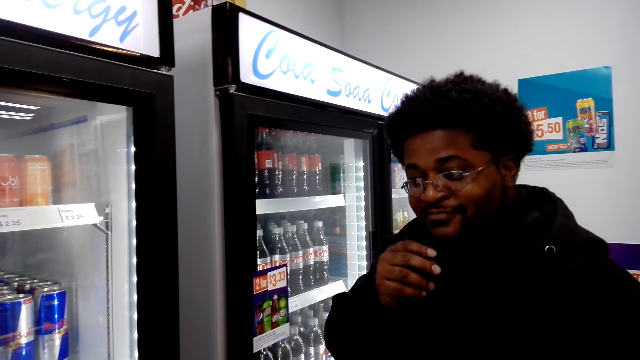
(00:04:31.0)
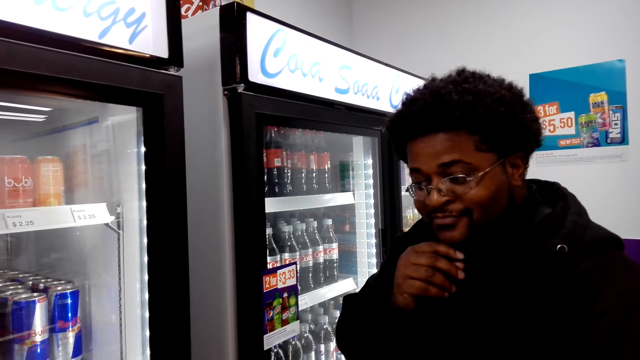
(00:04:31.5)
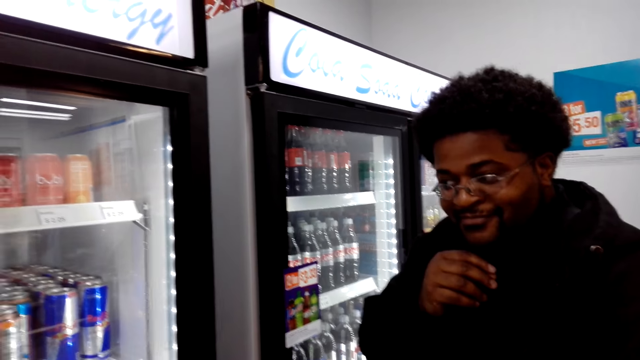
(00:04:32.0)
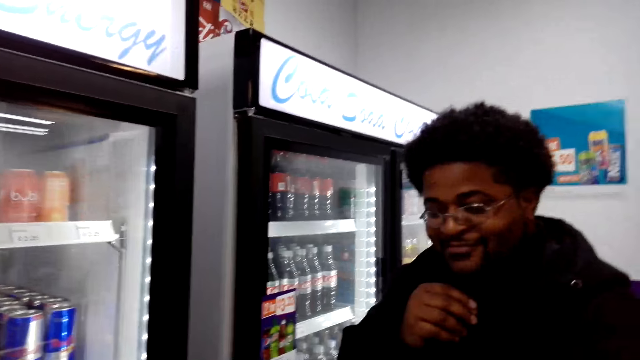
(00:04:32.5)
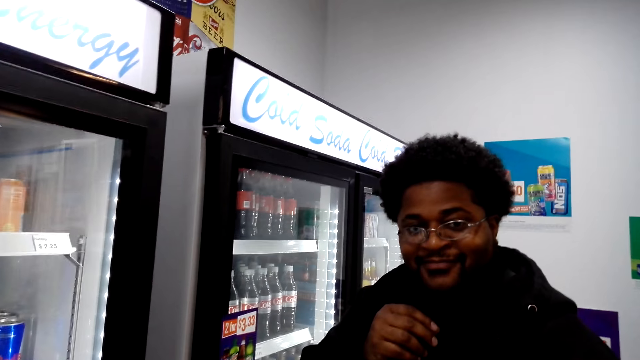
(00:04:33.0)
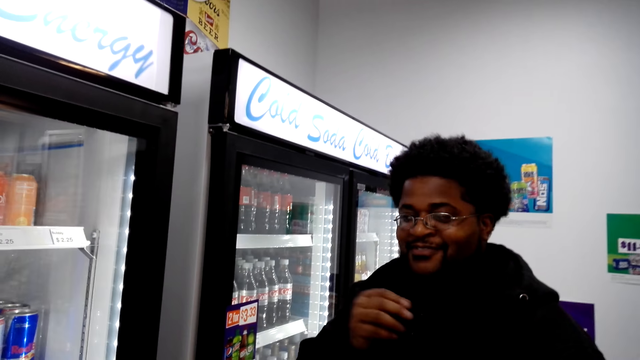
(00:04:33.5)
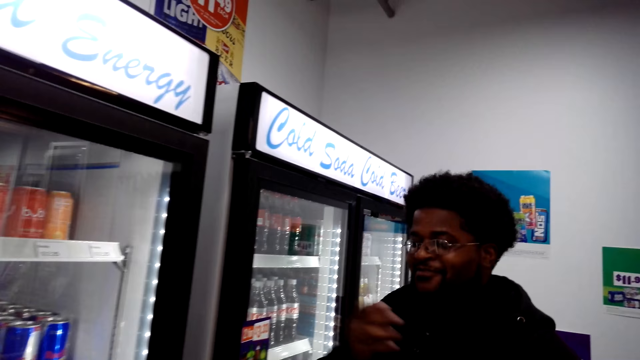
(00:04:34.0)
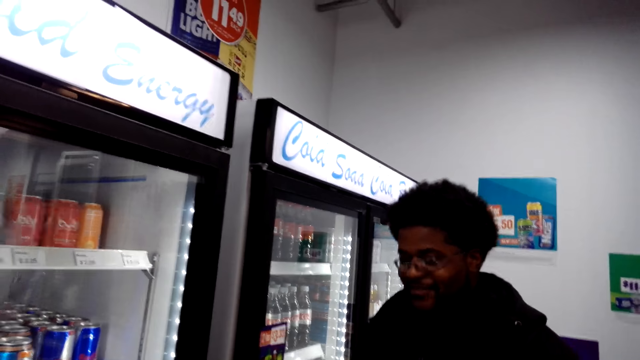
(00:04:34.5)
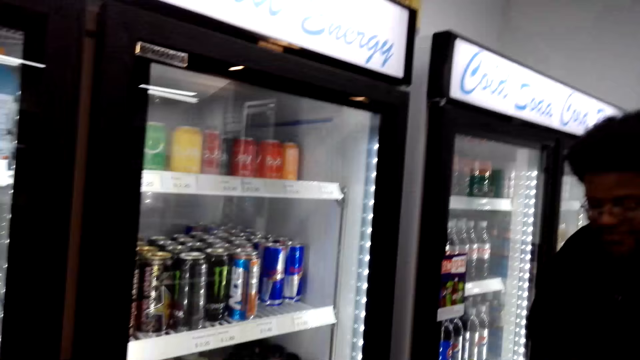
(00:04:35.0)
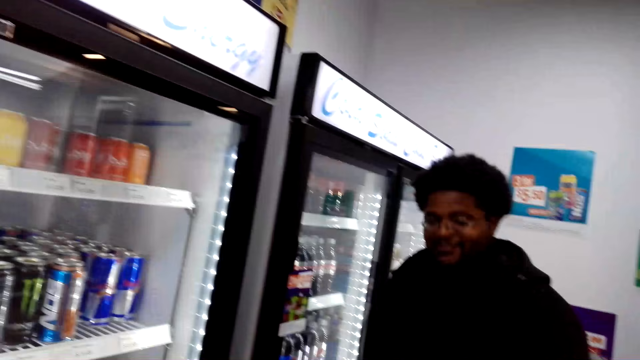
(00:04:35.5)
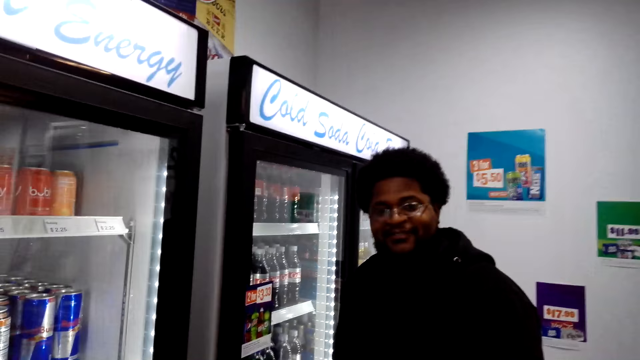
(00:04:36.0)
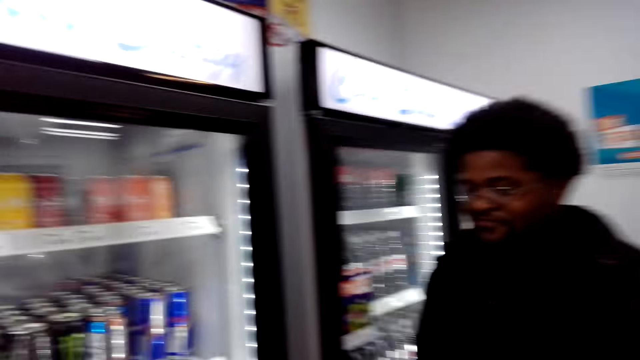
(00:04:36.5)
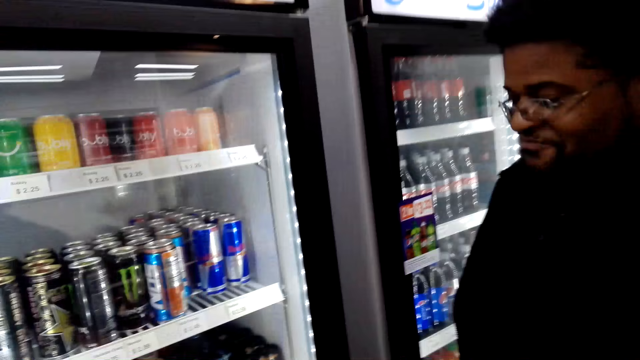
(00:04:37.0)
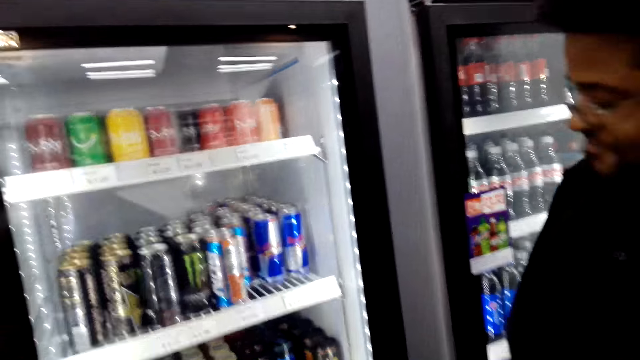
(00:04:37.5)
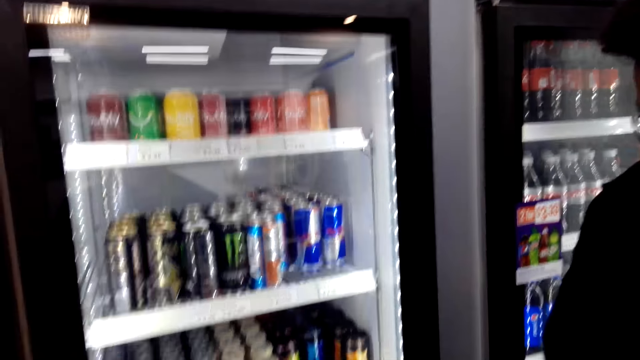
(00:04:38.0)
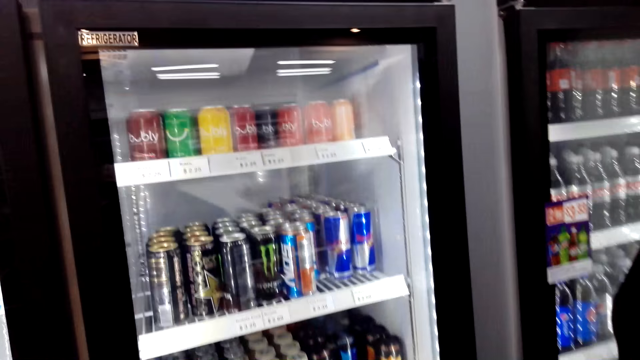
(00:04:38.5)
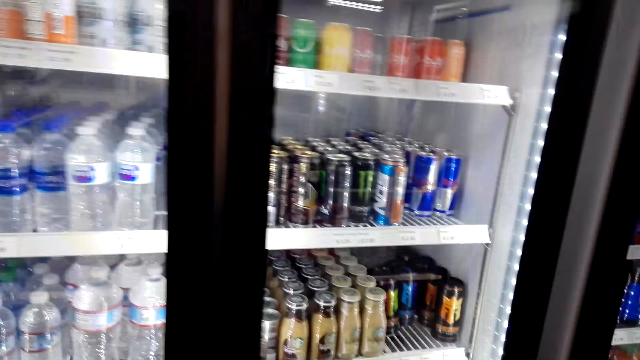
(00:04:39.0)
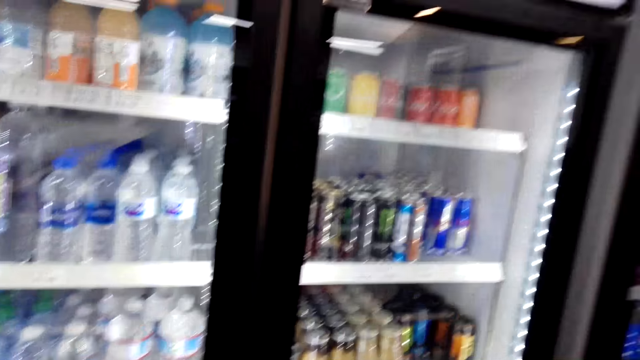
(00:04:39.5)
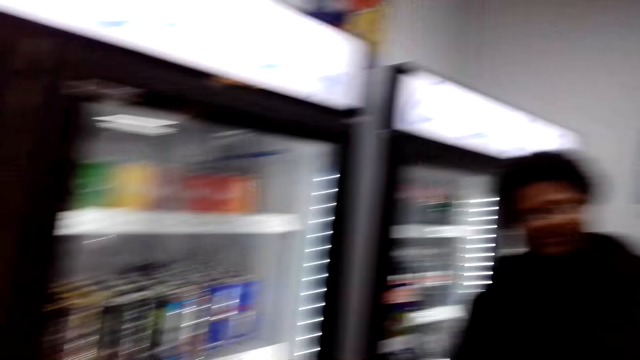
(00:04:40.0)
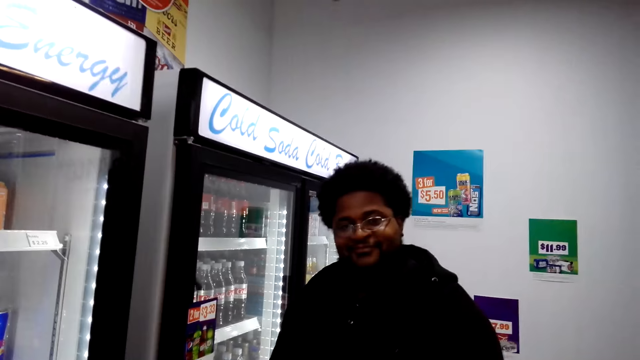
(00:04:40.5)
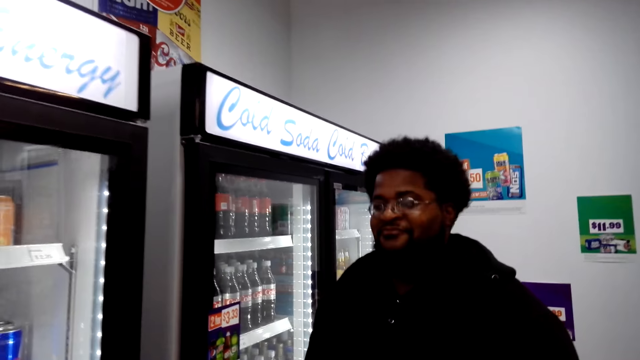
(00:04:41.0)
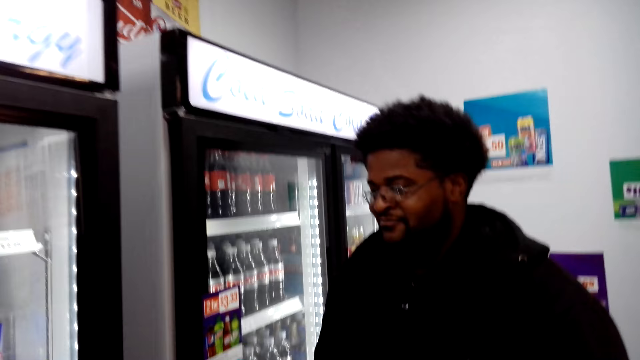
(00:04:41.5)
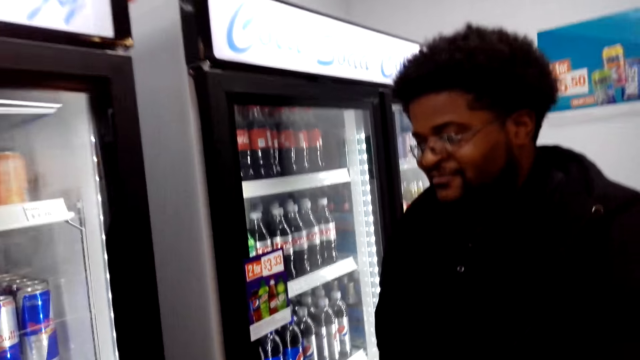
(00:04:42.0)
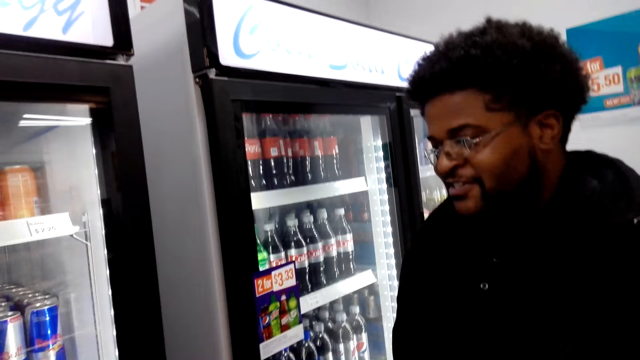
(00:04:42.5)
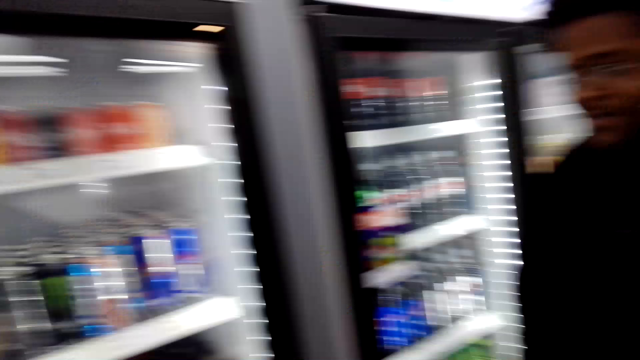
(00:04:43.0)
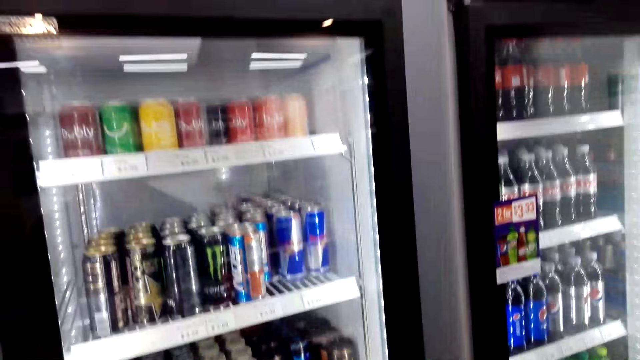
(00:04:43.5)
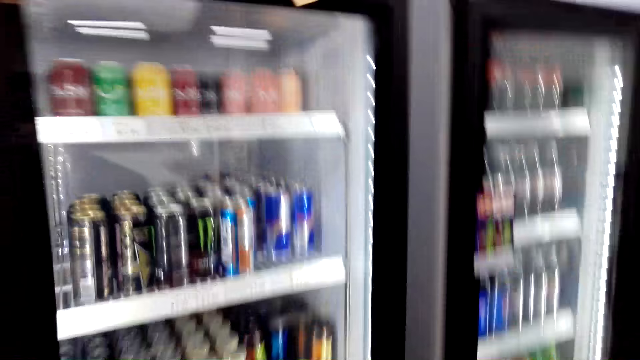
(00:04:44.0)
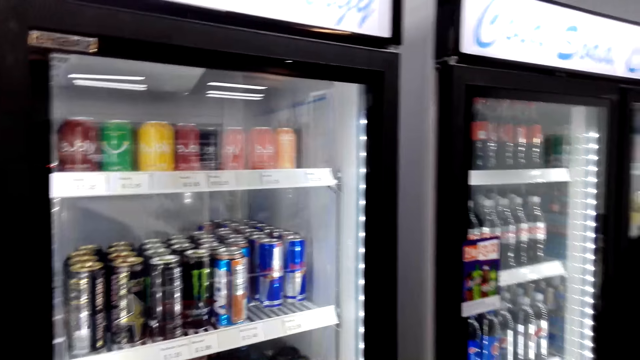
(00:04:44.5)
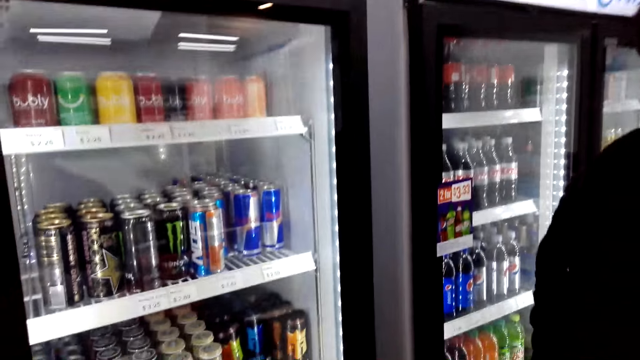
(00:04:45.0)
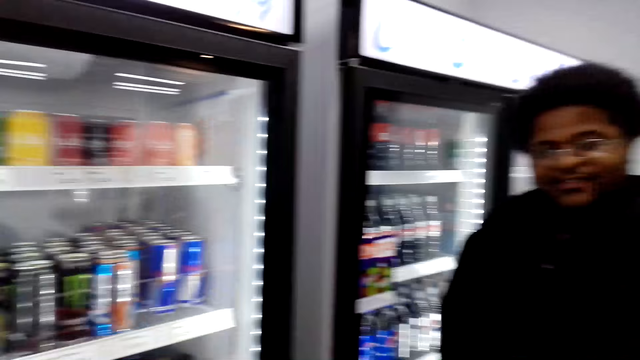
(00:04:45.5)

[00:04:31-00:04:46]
A man moves his hand on the beard. The man moves his hand. The man nods his head.

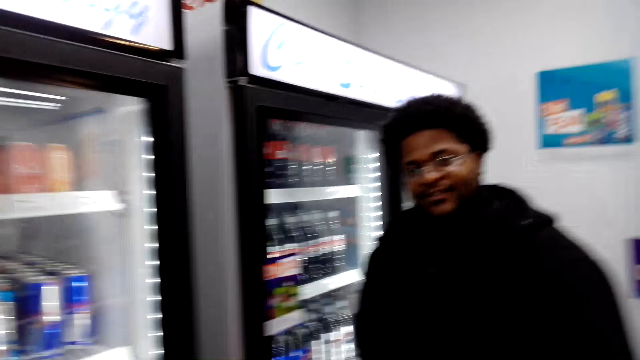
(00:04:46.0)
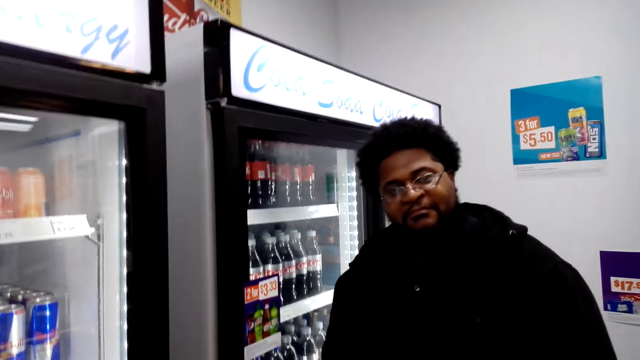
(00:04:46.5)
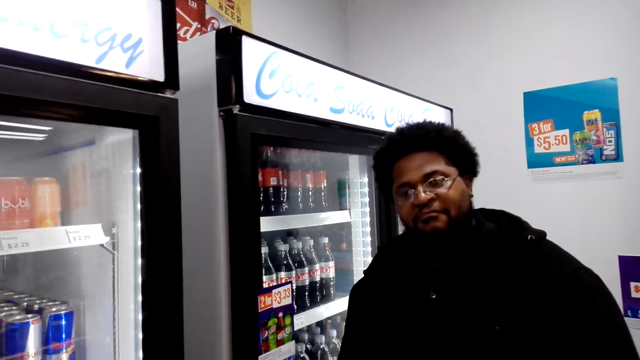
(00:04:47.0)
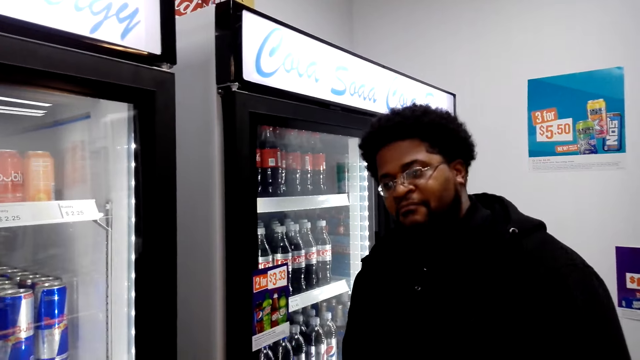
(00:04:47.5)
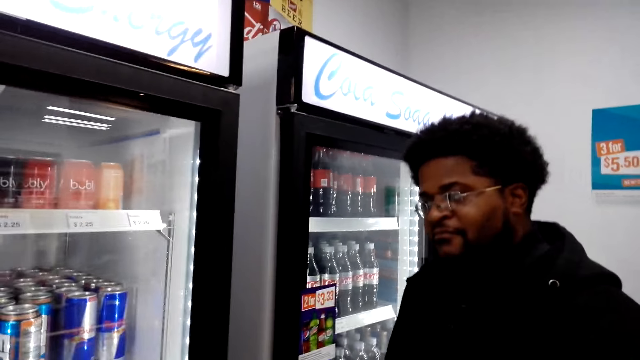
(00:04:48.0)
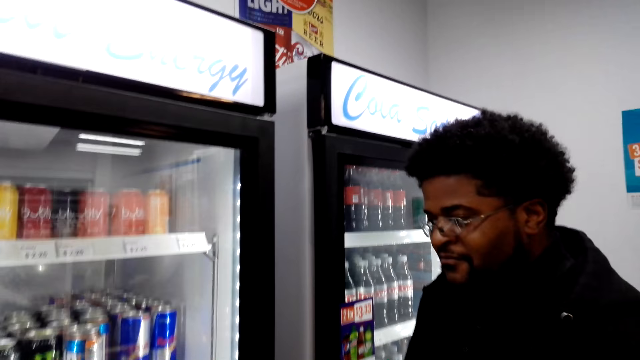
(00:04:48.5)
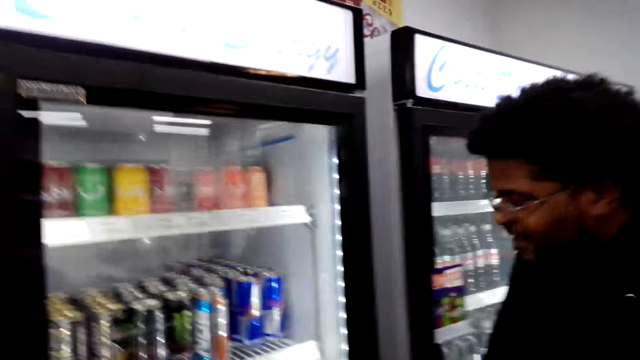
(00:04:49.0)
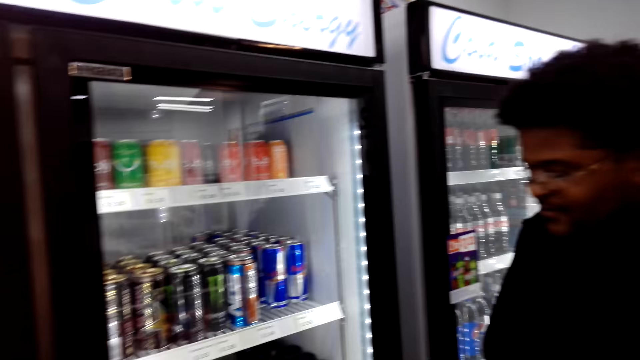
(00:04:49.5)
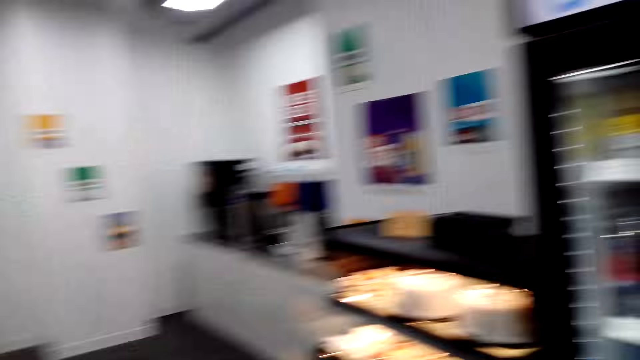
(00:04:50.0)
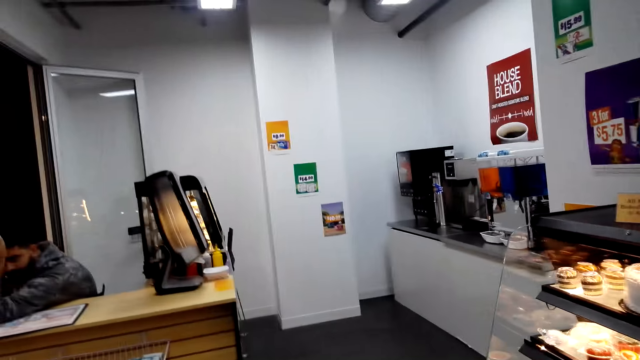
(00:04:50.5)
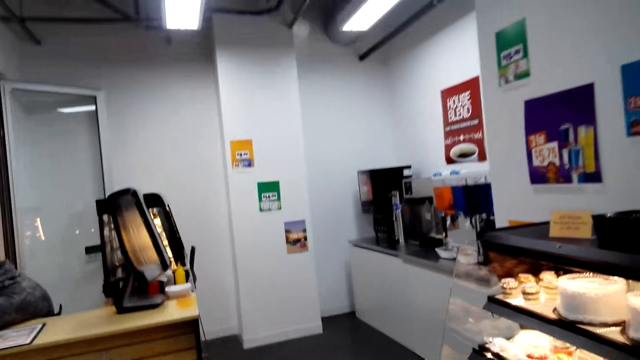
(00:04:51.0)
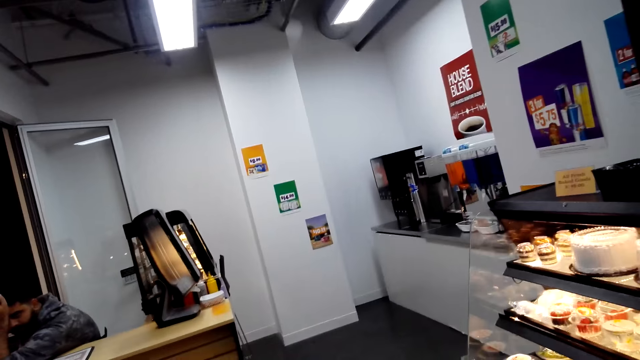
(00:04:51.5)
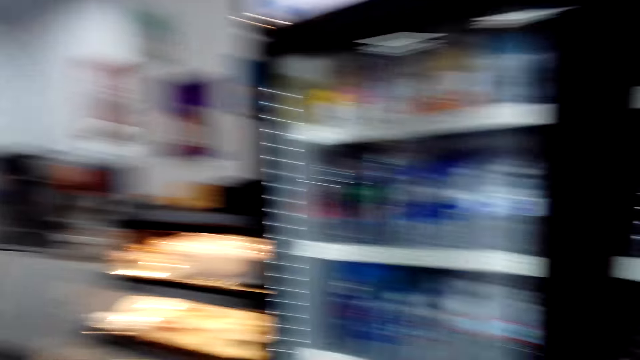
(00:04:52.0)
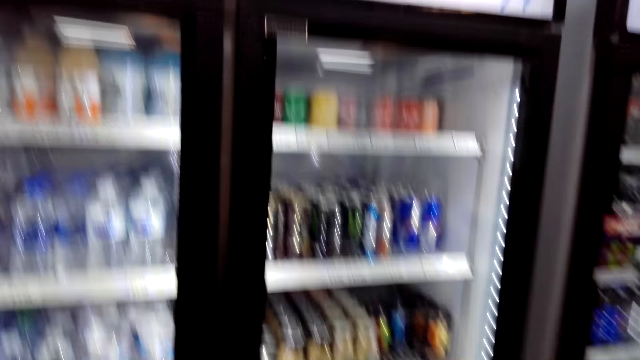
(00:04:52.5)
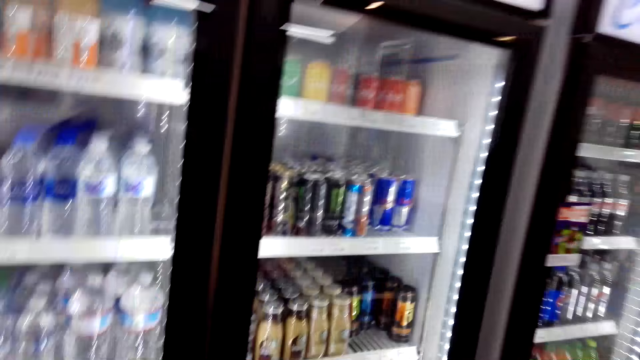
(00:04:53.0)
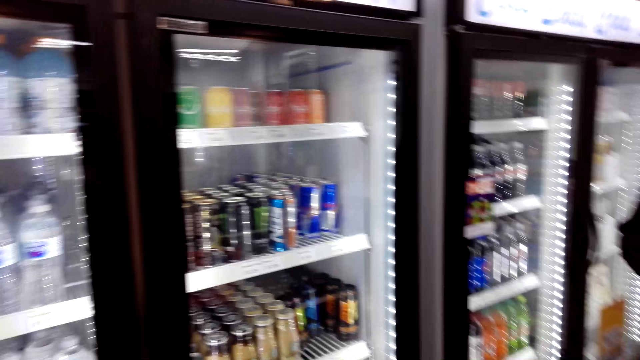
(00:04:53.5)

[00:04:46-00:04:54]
A man interacts with the camera wearer.
